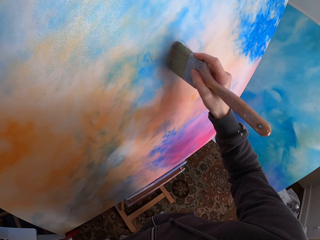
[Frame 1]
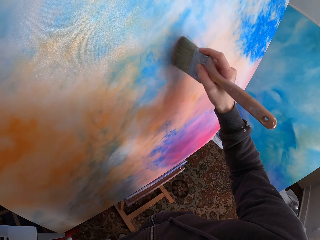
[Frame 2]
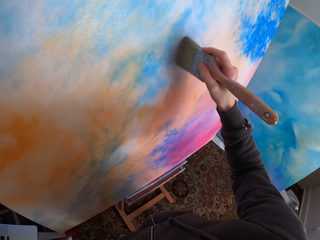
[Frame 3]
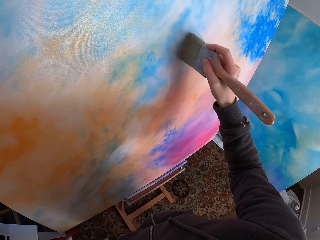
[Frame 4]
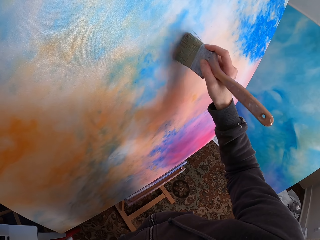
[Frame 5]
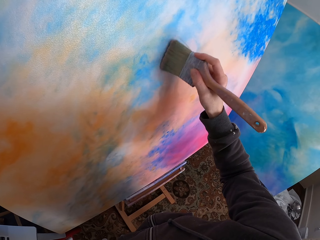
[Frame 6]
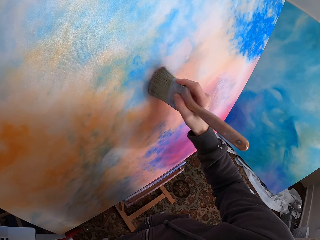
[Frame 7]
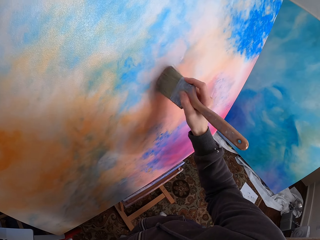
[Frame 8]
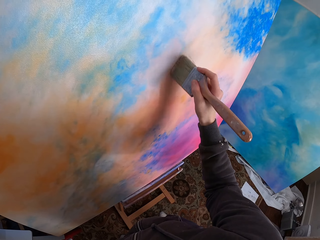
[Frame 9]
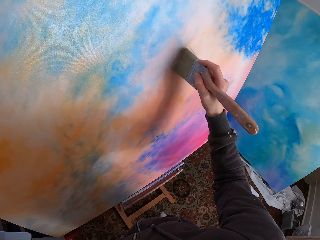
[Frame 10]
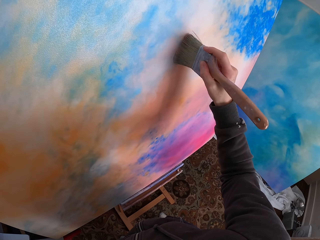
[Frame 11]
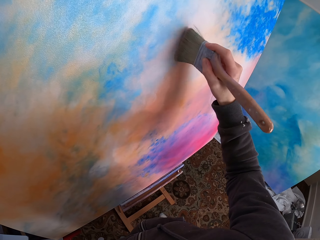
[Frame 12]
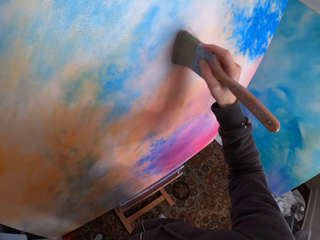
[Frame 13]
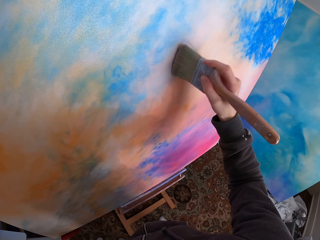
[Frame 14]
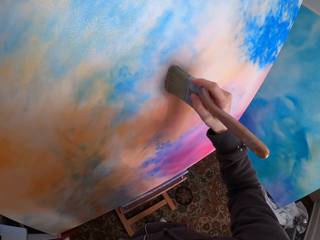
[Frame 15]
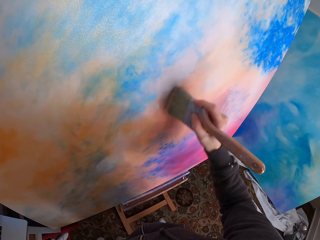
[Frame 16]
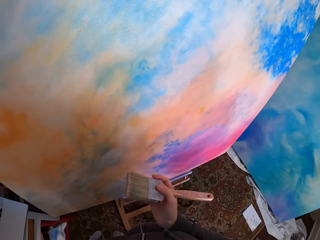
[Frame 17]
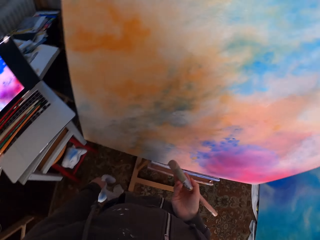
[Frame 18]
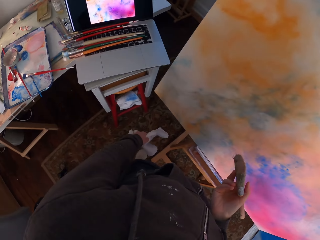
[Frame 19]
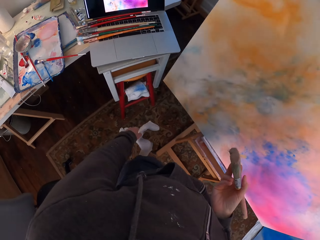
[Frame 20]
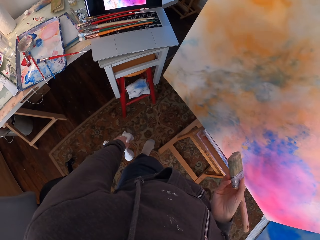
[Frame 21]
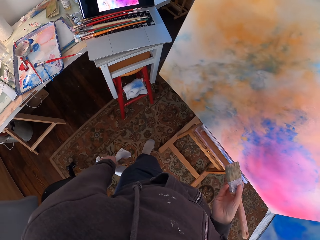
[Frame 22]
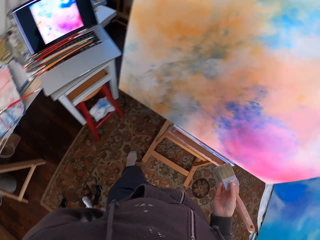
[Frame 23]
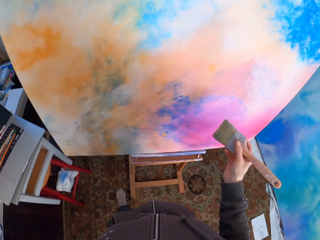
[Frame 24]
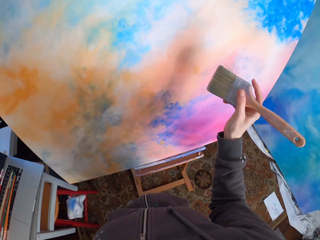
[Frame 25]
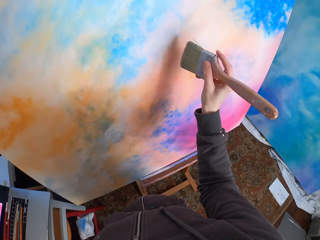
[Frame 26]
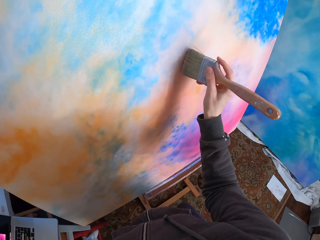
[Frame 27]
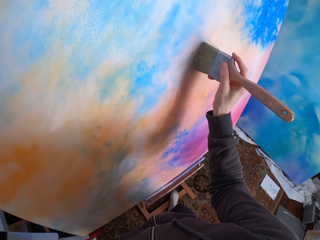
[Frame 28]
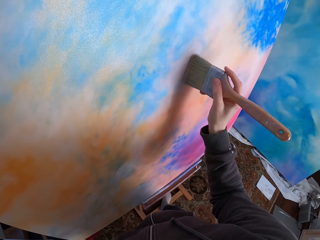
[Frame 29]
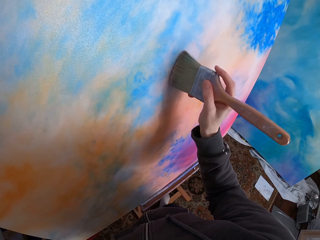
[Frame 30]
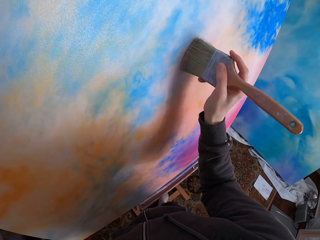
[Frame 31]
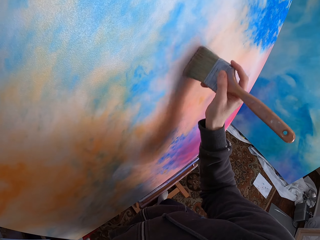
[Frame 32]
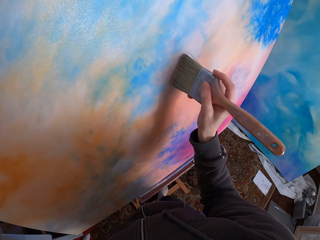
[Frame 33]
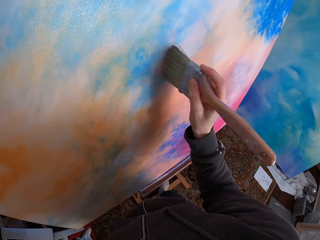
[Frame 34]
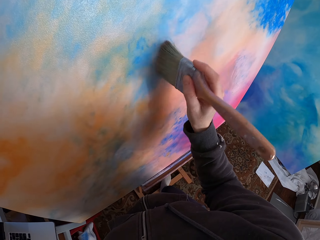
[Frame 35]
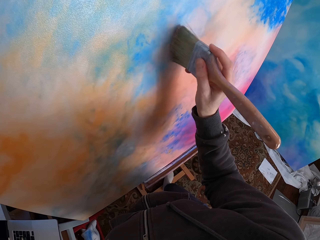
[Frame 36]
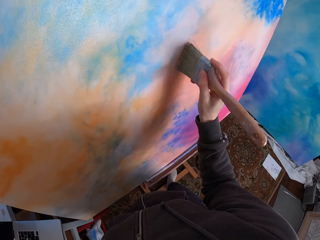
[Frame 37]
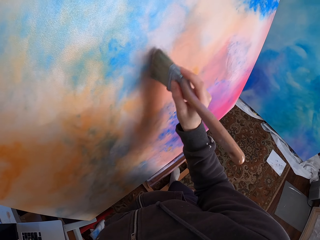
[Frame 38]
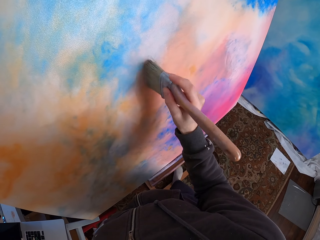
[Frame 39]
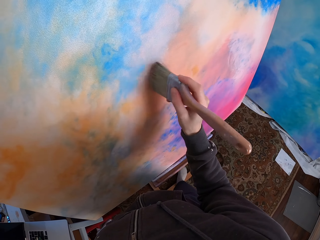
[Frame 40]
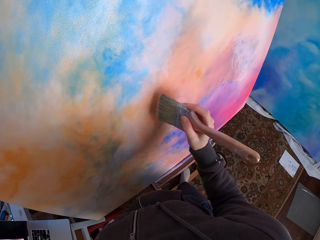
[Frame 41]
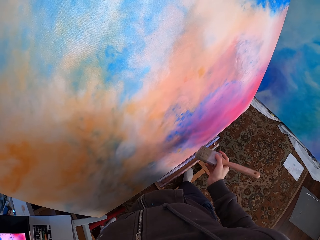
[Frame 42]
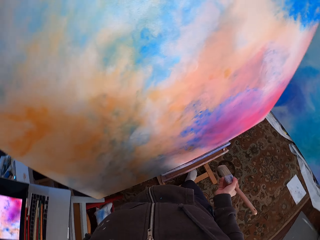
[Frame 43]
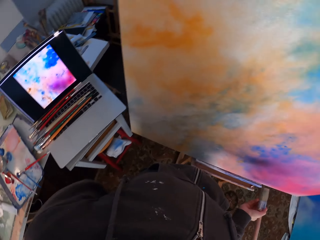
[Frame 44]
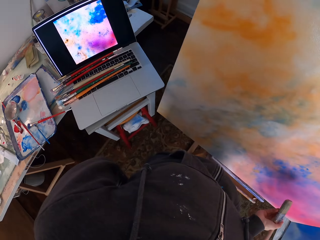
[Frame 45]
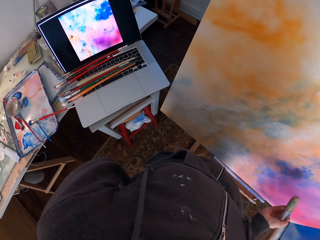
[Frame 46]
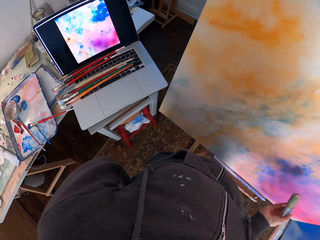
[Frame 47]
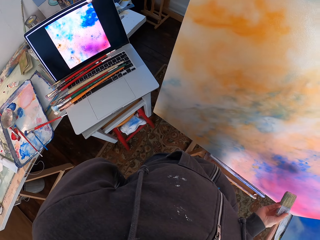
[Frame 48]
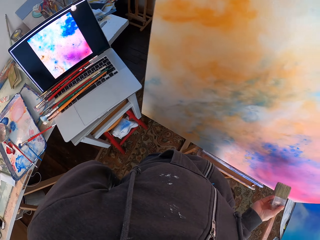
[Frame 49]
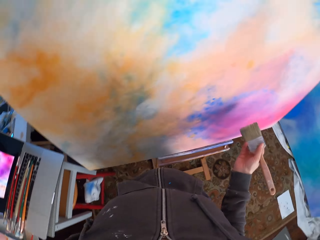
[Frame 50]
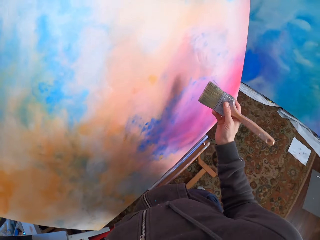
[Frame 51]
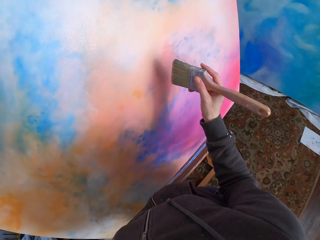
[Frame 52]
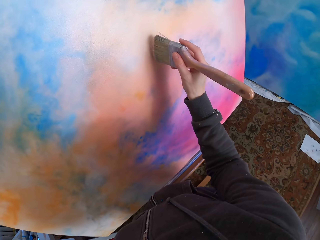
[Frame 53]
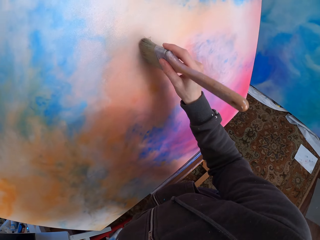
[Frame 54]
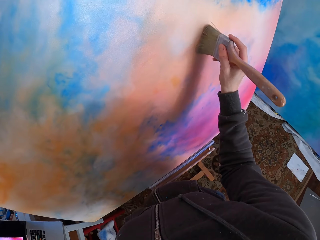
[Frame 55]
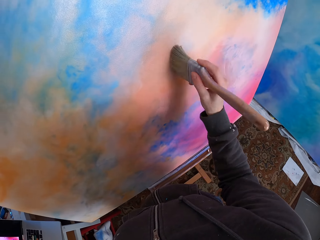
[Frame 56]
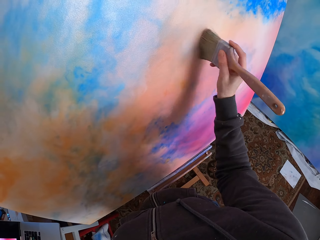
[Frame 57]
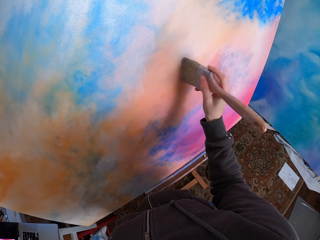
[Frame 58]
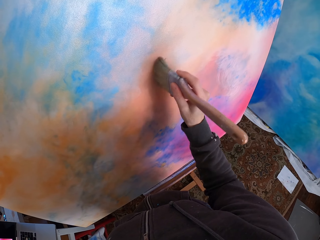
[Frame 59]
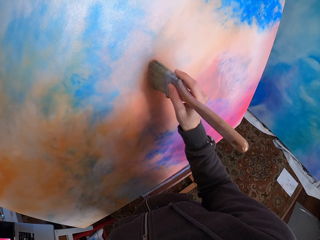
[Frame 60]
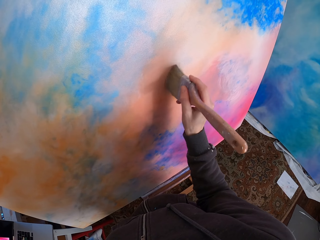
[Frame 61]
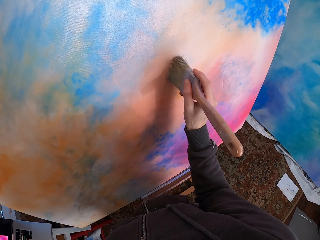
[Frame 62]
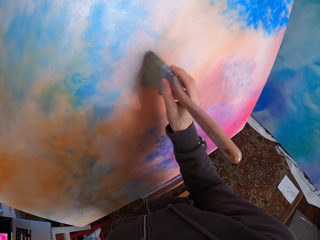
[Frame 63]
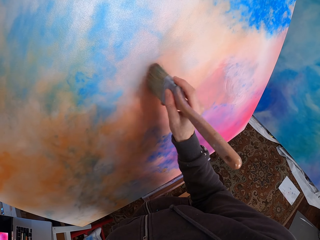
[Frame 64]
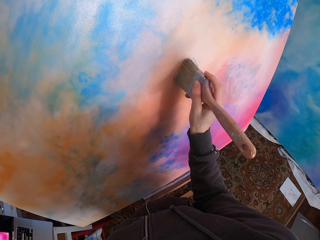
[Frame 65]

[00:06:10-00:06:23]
The camera wearer looks at the laptop. They paint the canvas. They look at the laptop. They paint the canvas.

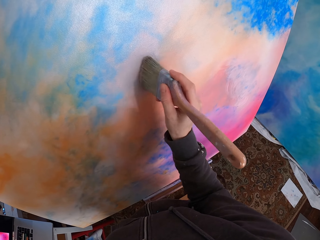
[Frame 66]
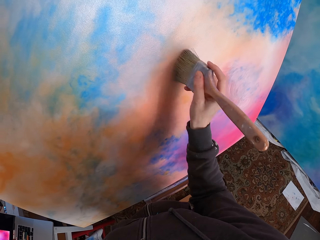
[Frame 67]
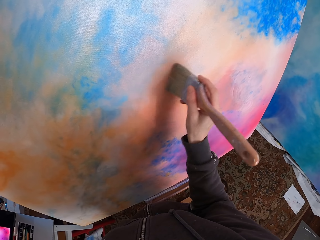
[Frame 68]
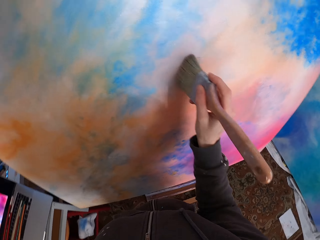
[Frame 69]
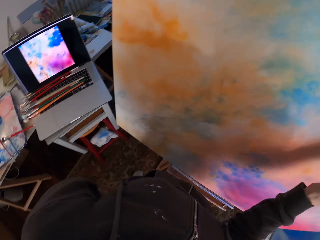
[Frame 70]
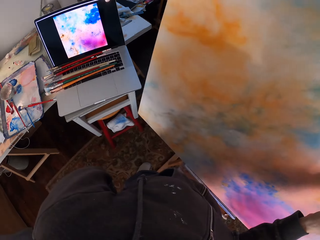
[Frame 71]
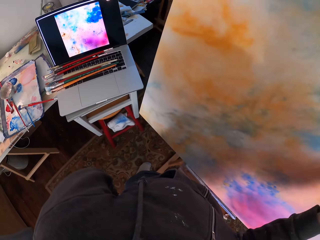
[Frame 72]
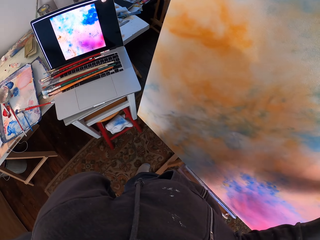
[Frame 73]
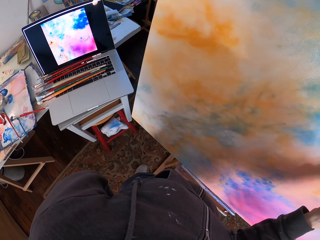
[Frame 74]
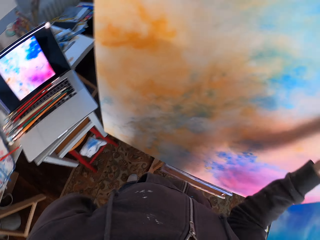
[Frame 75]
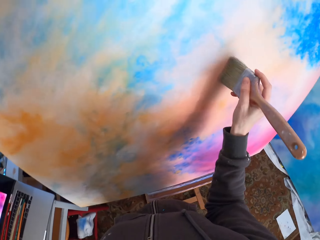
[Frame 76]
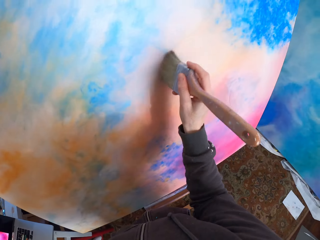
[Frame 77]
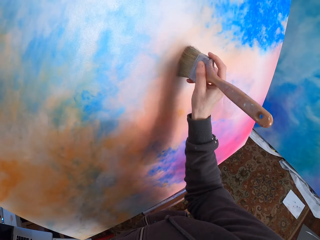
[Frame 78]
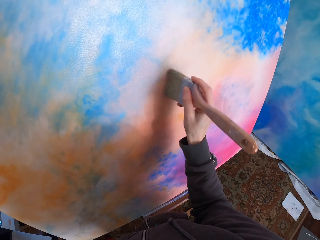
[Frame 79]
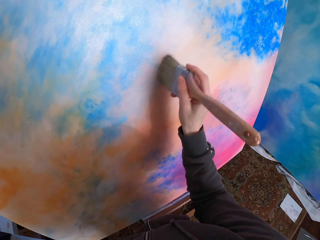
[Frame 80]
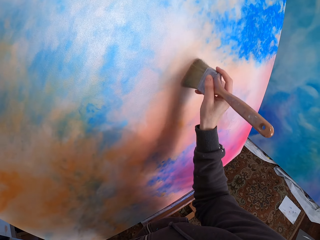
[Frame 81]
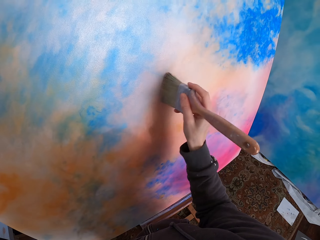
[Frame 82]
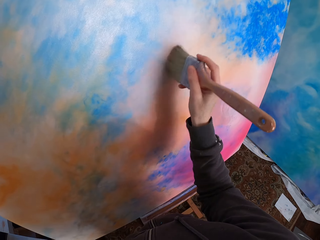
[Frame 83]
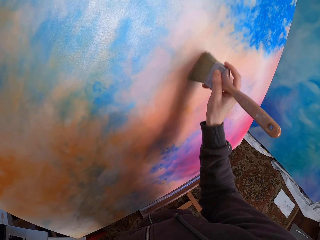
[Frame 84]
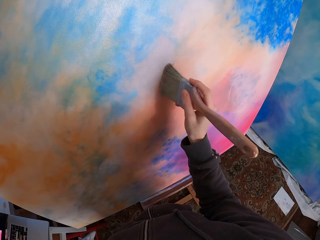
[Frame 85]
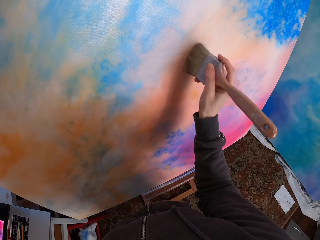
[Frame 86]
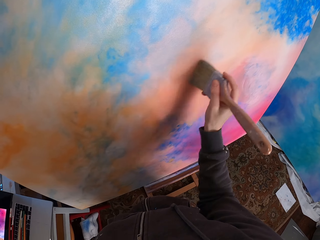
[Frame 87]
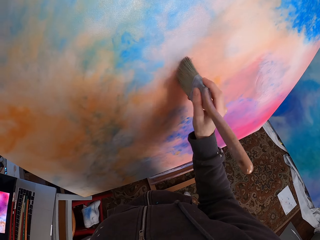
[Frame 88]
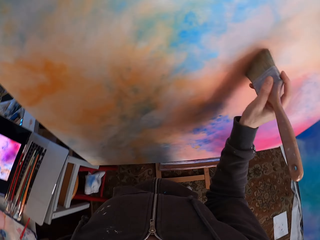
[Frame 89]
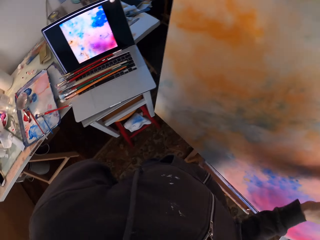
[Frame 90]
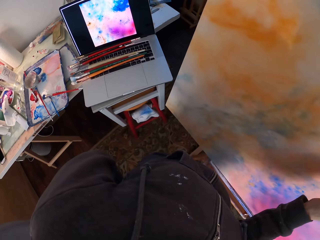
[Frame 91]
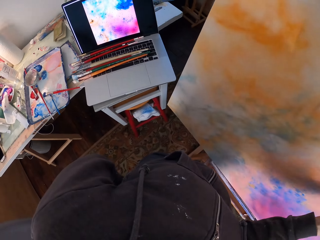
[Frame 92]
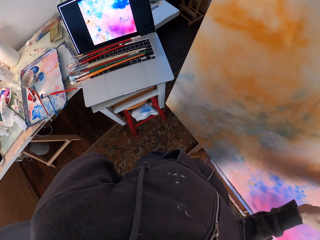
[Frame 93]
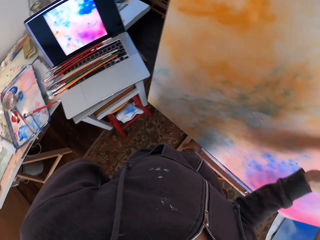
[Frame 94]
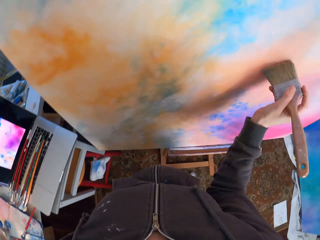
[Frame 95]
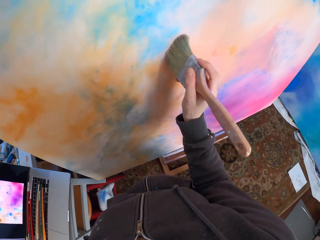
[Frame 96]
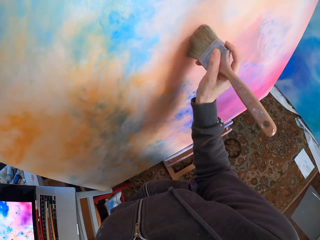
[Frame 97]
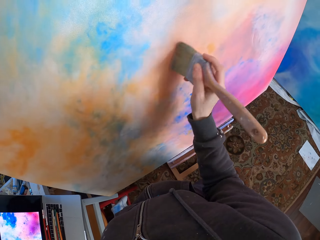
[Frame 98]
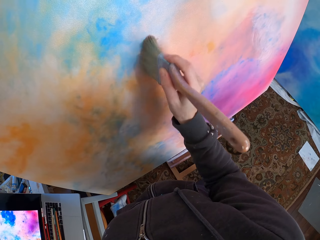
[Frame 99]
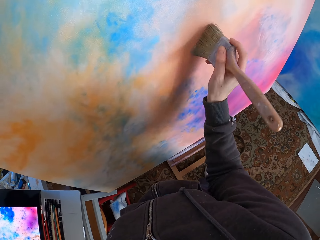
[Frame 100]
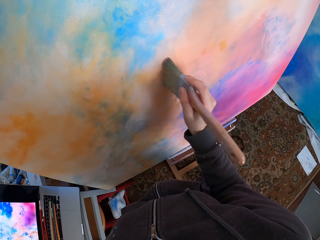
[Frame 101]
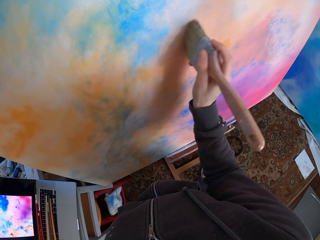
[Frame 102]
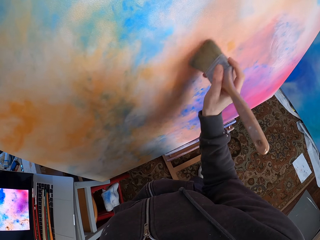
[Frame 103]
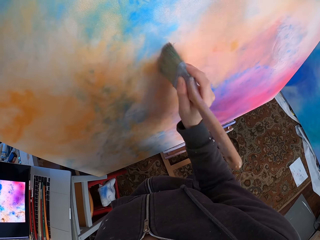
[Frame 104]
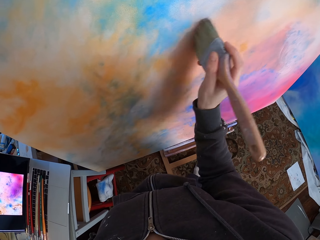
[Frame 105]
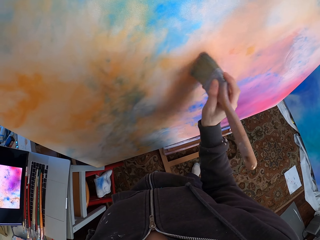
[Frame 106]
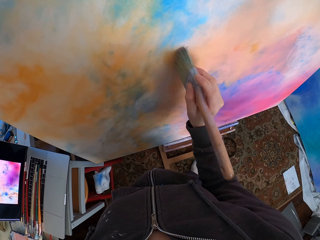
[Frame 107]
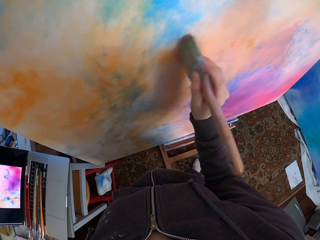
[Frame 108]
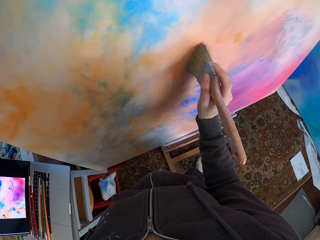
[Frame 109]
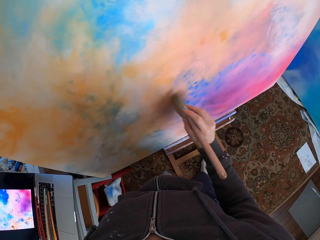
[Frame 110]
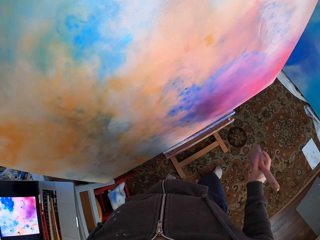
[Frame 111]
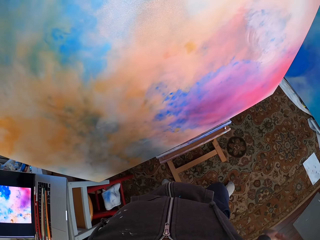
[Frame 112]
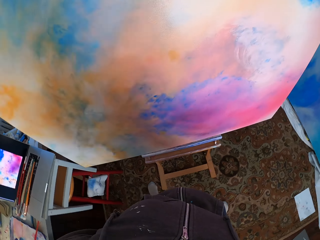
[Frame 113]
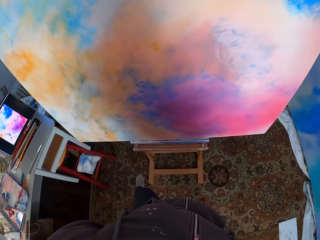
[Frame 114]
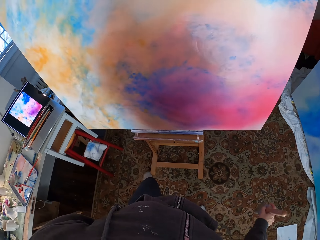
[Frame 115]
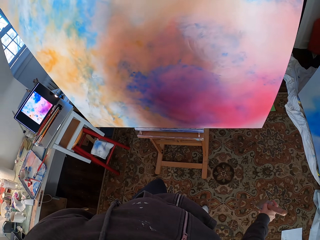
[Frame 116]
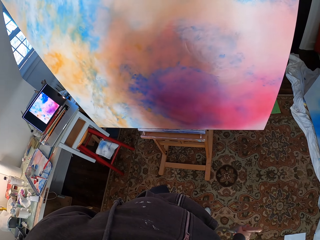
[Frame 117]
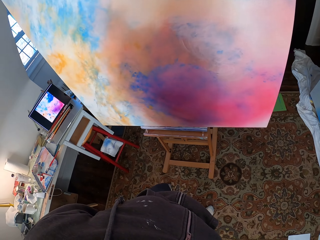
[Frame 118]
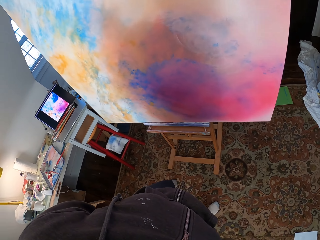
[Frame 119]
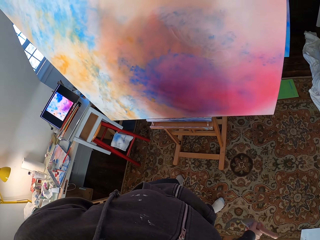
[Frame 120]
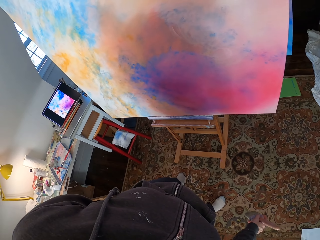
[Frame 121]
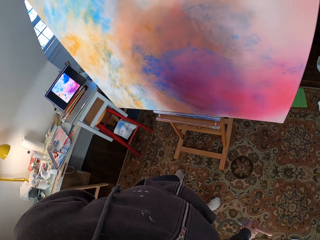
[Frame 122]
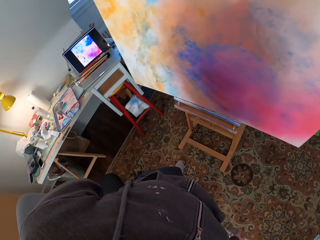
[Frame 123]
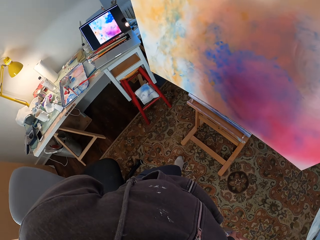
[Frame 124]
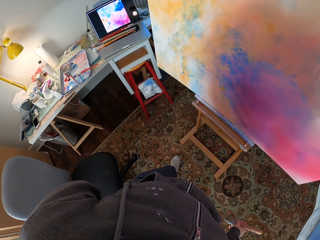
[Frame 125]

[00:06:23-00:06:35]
The camera wearer looks at the laptop. They look at the canvas. They look at the laptop. They look at the canvas. They look around. They move beside the canvas. They look at the laptop.
